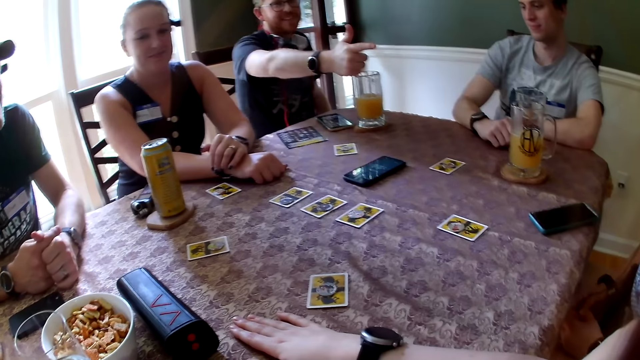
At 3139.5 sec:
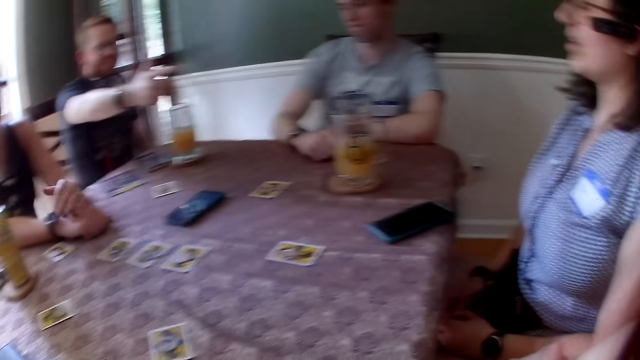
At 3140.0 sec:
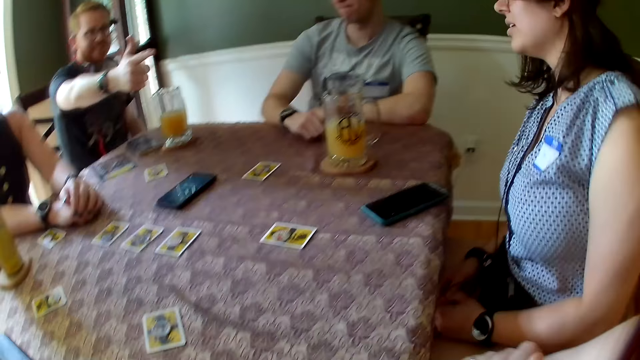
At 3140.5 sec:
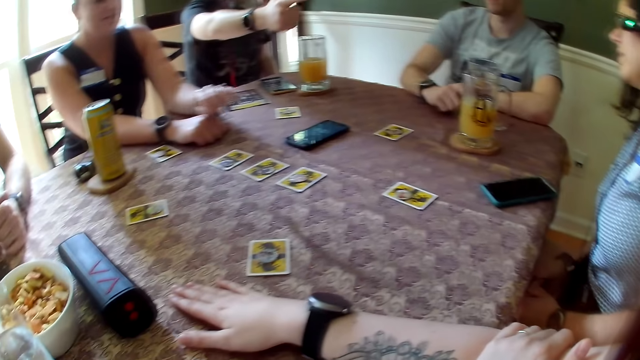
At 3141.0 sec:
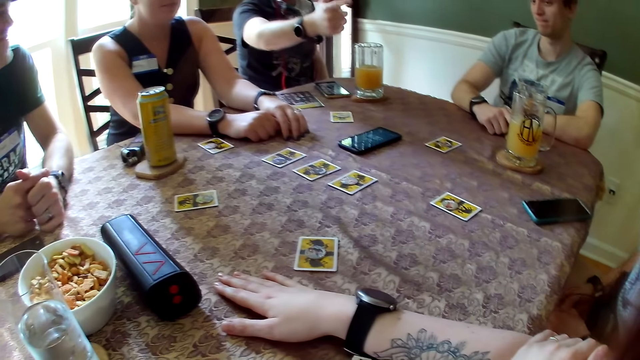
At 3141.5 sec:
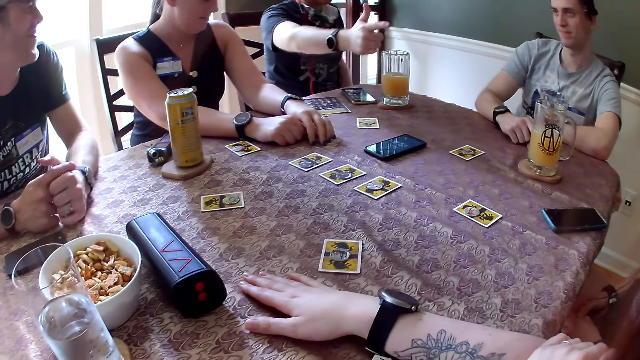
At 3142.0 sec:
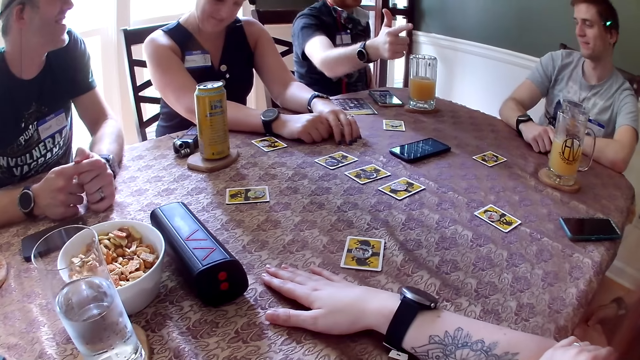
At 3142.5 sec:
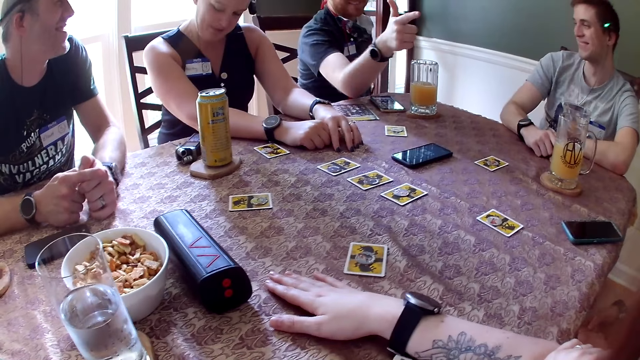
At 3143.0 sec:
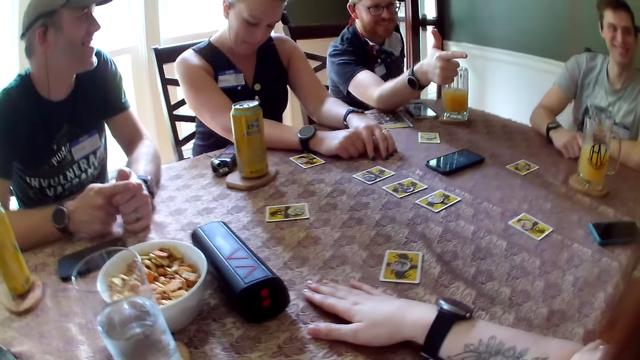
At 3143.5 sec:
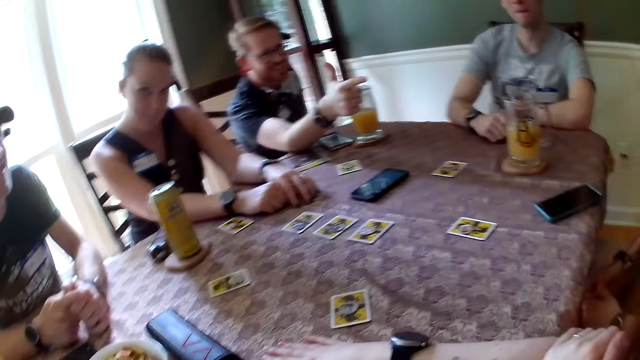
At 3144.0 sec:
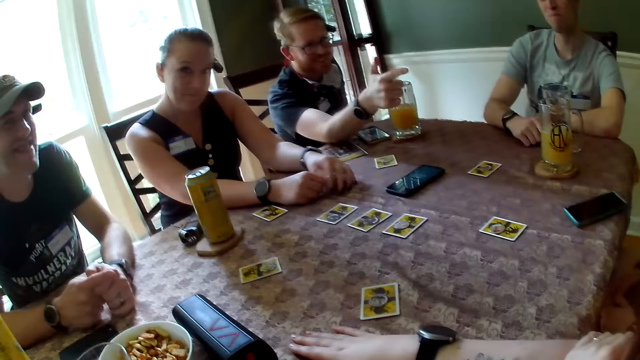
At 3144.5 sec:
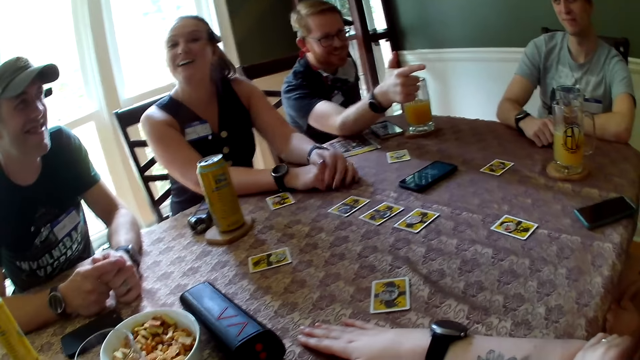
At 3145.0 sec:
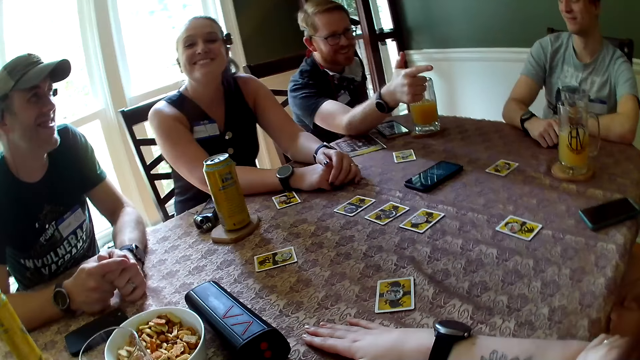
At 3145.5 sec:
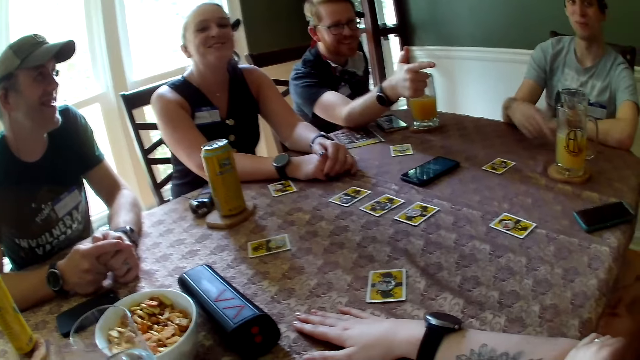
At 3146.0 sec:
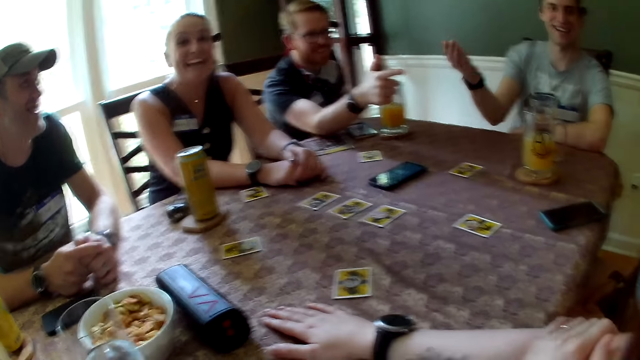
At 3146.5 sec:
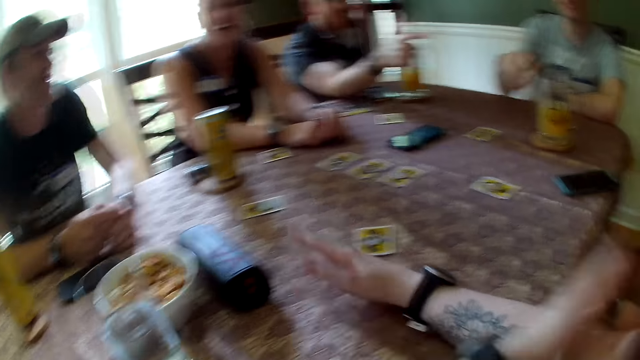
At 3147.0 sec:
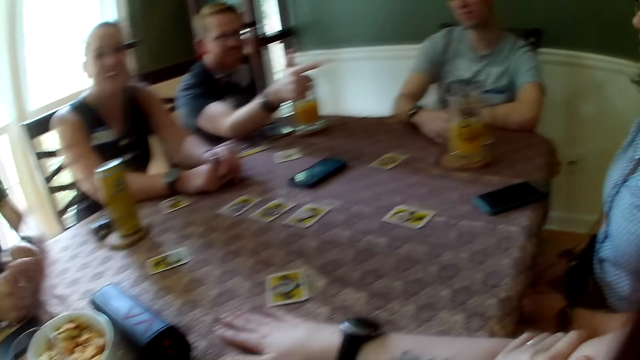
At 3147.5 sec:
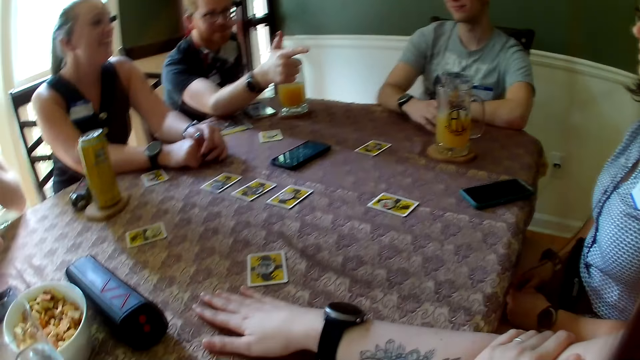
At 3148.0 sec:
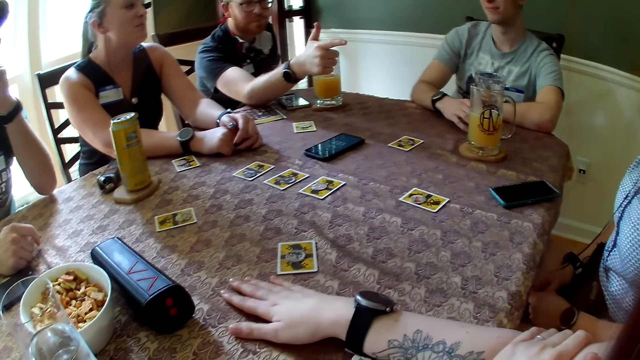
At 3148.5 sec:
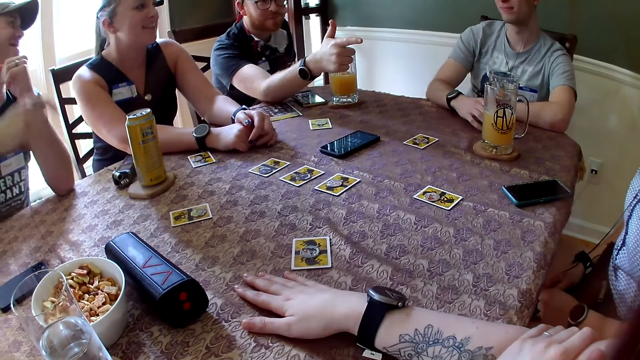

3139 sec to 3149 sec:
A man taps the table with his right hand. A woman gesticulates with her hands on the table. The woman converses with the camera wearer. The man converses with the camera wearer. The man gesticulates with his right hand. The camera wearer gesticulates with her hands.

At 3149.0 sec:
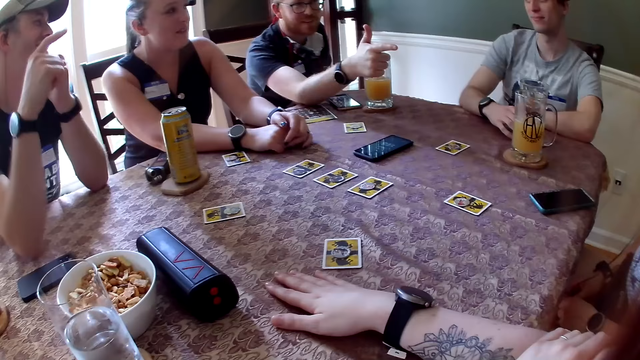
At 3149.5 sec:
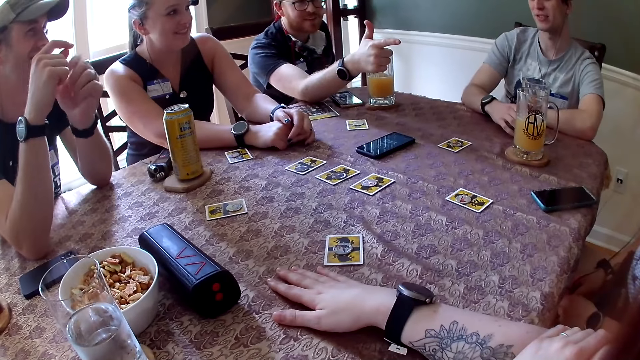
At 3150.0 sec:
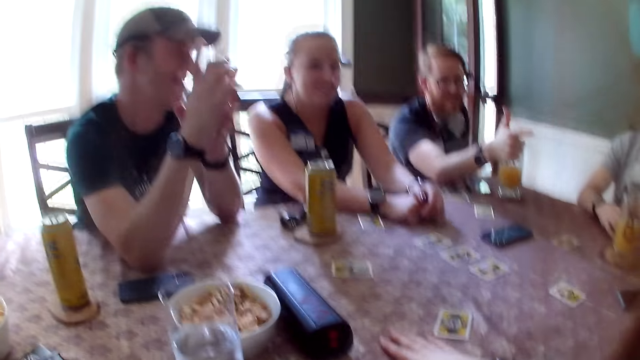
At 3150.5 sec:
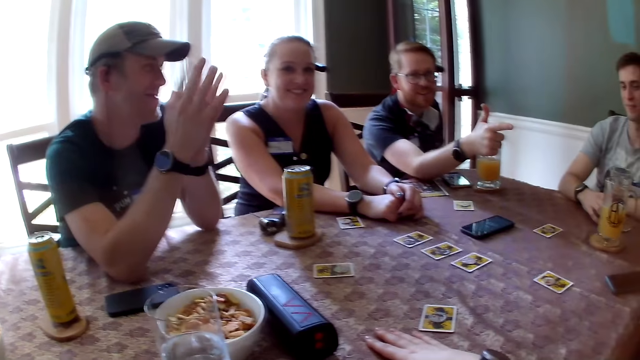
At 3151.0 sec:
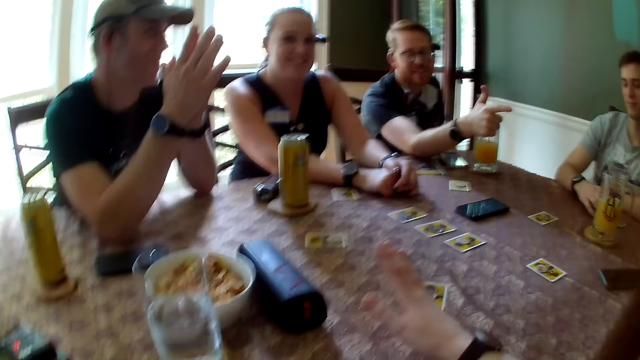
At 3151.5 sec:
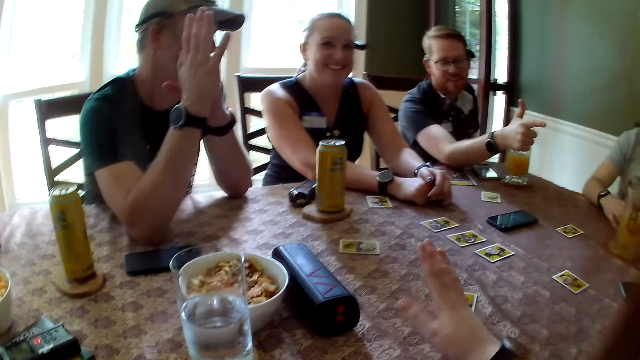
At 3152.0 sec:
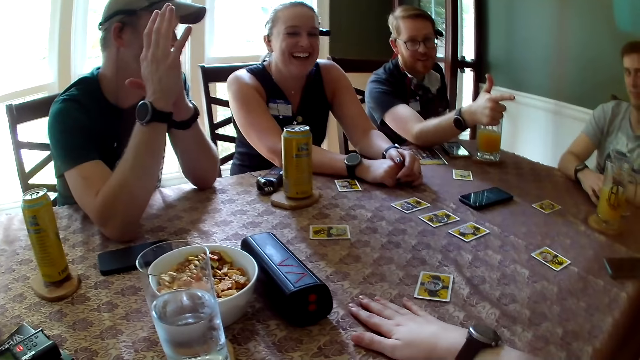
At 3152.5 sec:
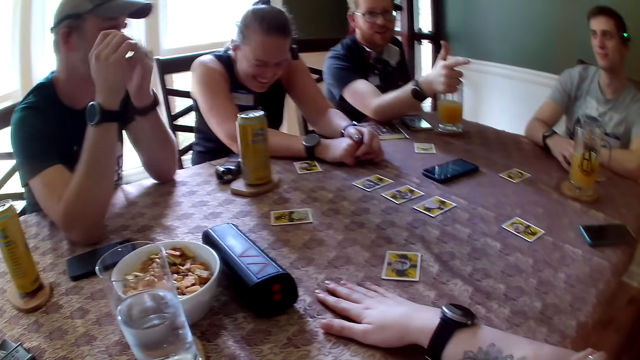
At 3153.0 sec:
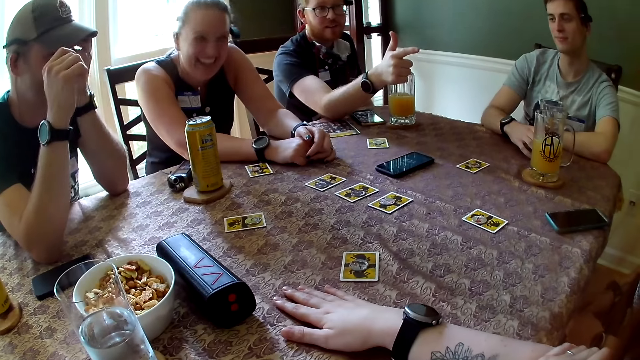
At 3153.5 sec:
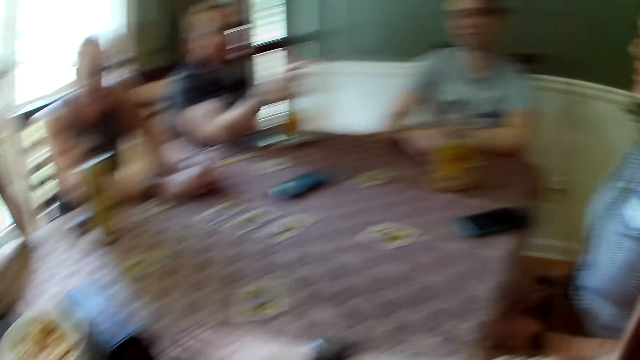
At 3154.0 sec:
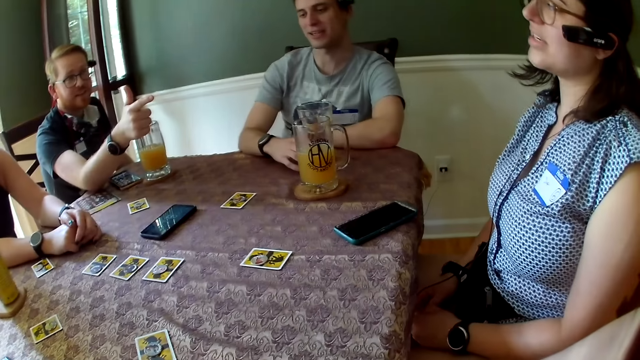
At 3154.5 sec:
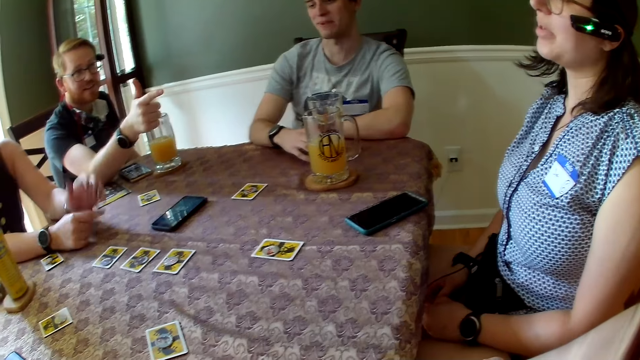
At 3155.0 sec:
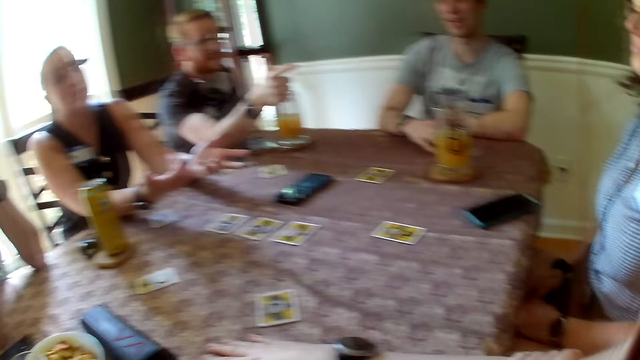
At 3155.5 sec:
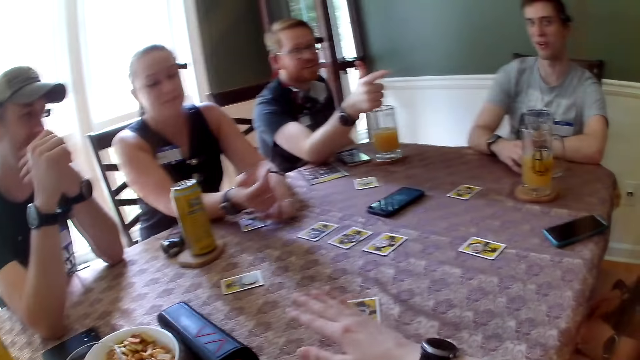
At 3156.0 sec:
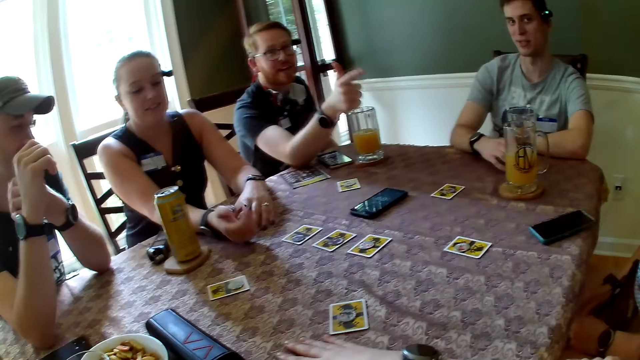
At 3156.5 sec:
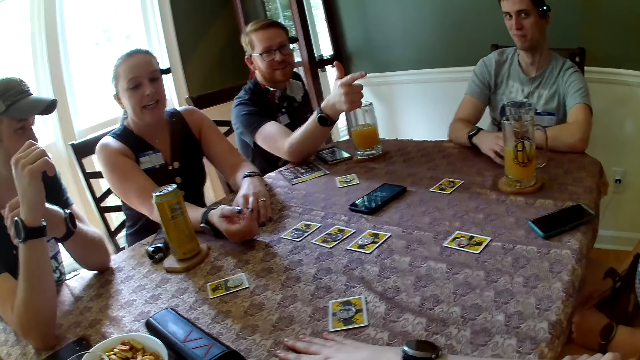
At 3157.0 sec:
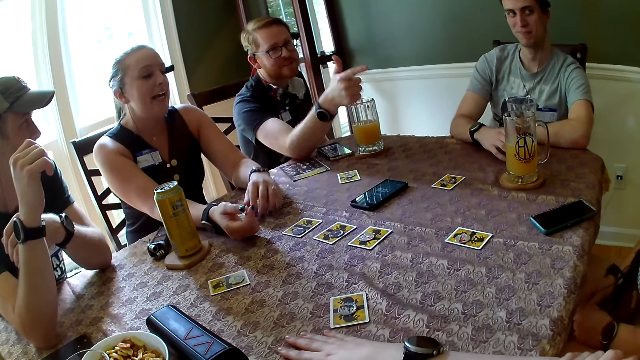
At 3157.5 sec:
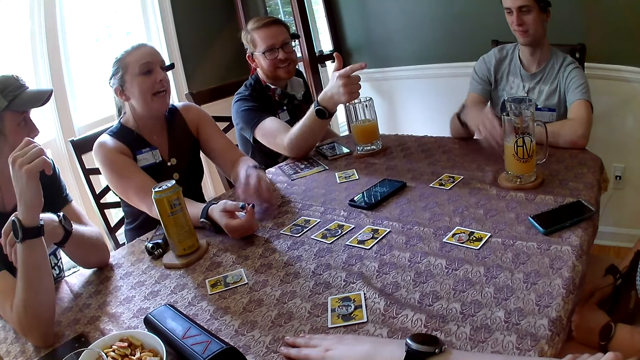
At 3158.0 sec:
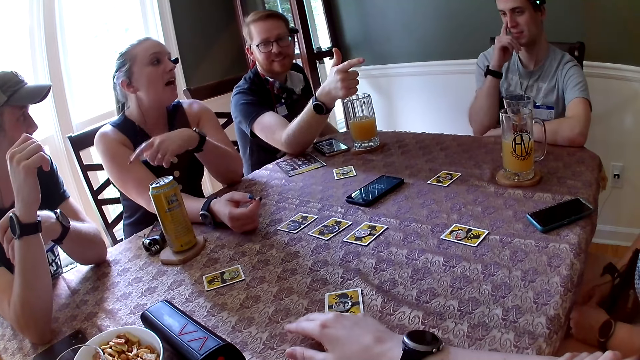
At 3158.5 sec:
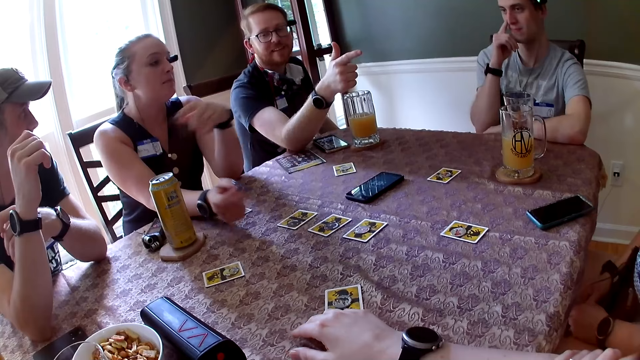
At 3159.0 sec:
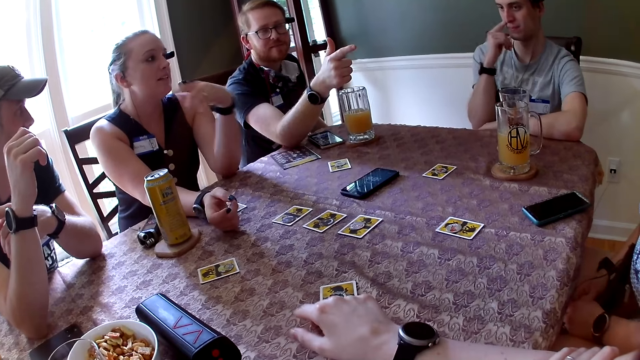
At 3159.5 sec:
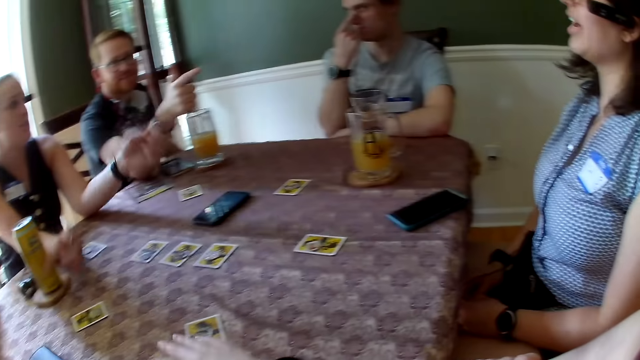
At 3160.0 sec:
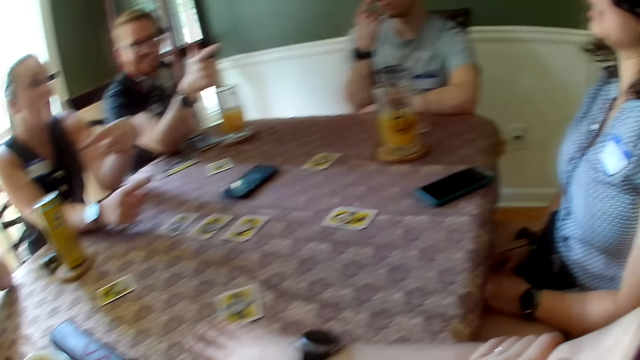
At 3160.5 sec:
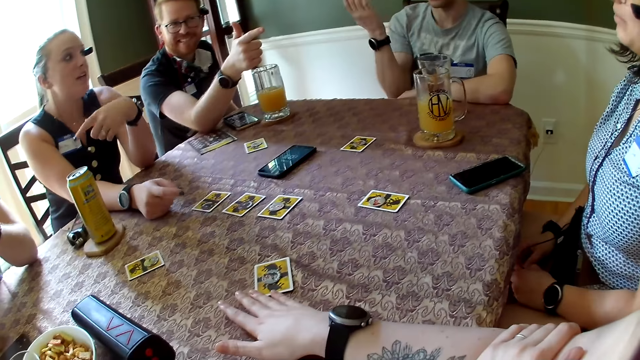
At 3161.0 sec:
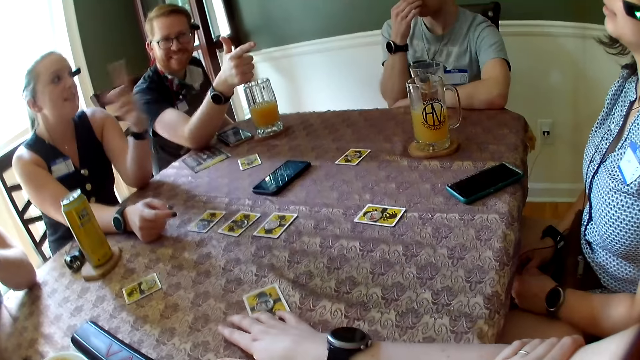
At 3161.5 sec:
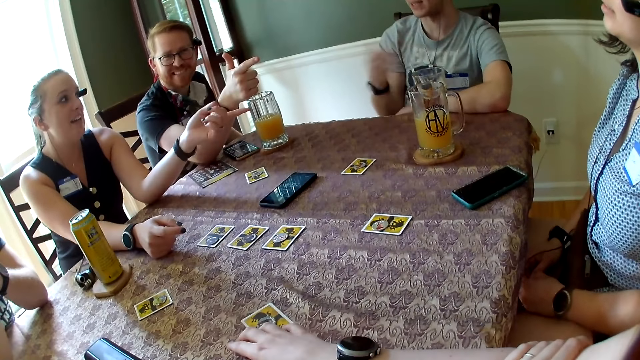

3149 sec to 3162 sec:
A man converses with a woman. Another man converses with the woman. The camera wearer converses with the woman. She gesticulates with her right hand. Another woman converses with a third man and the first woman. The second man converses with the camera wearer and the other people. The camera wearer converses with the first woman. She gesticulates with her right hand. The third man converses with the second man. The first woman converses with the second woman. The first woman gesticulates with her left hand. The camera wearer adjusts the card on the table with her right hand. The second man converses with the first woman. The camera wearer converses with the group of people.
